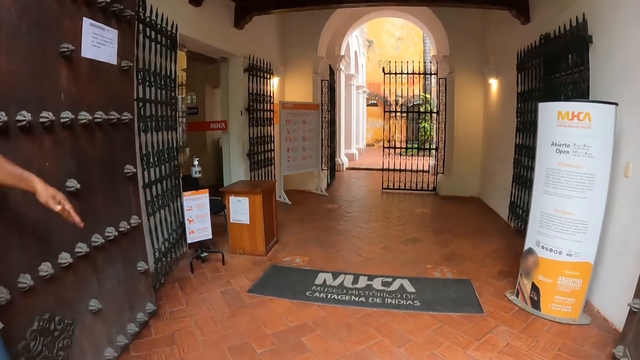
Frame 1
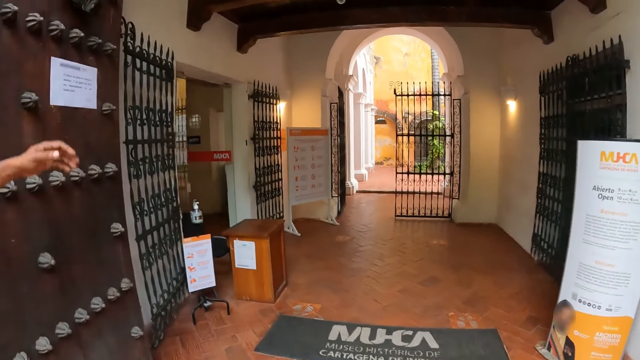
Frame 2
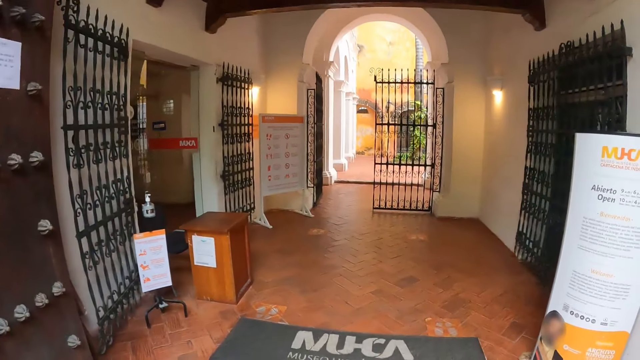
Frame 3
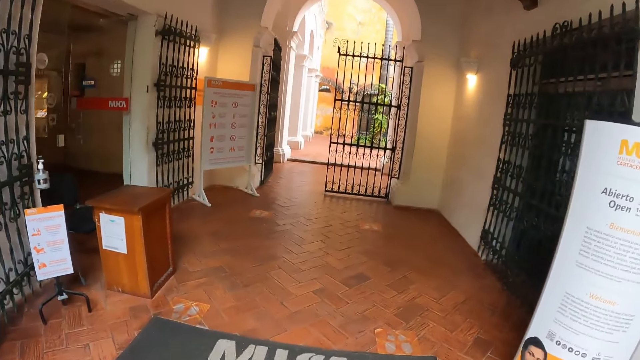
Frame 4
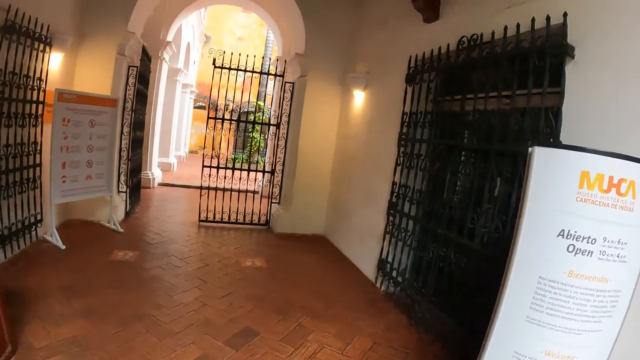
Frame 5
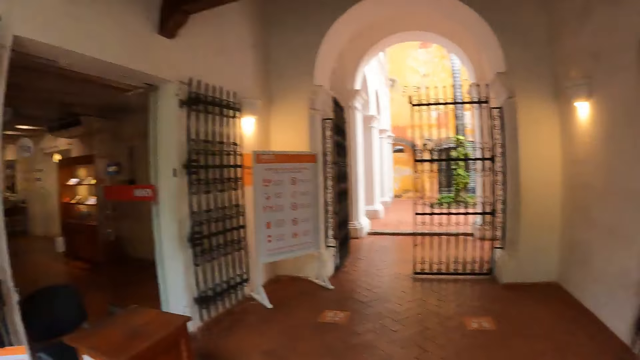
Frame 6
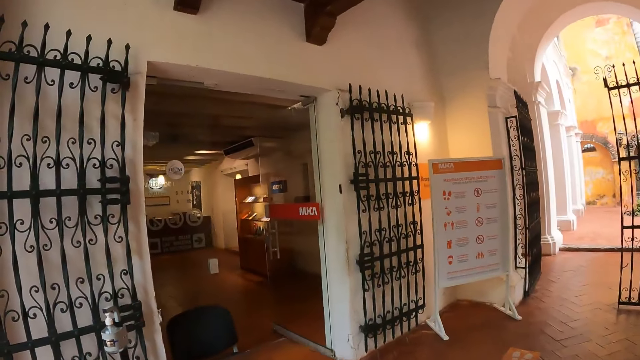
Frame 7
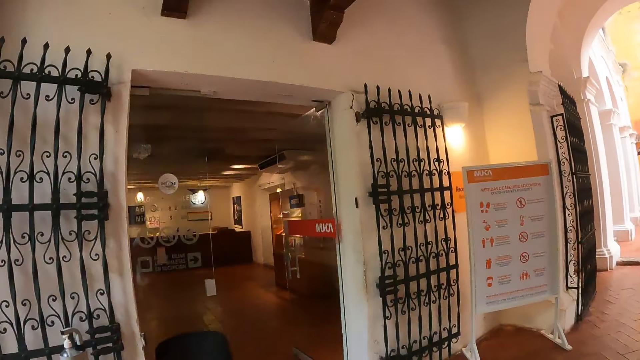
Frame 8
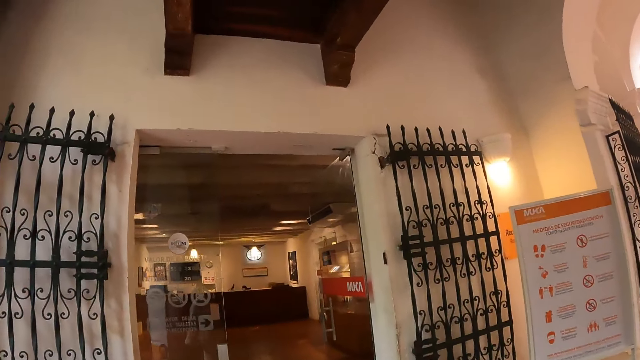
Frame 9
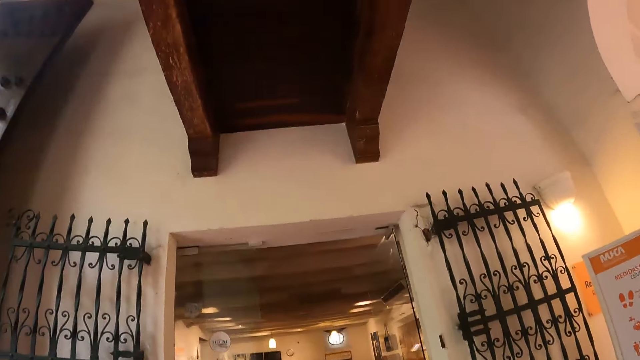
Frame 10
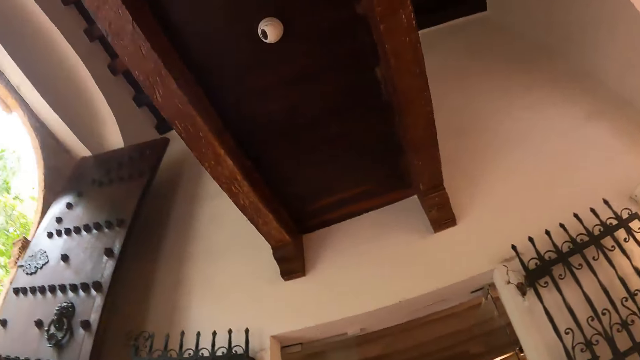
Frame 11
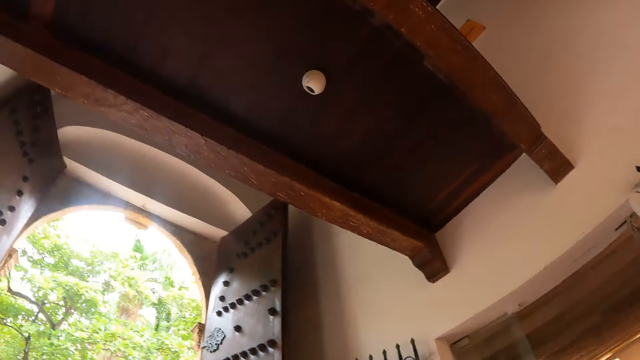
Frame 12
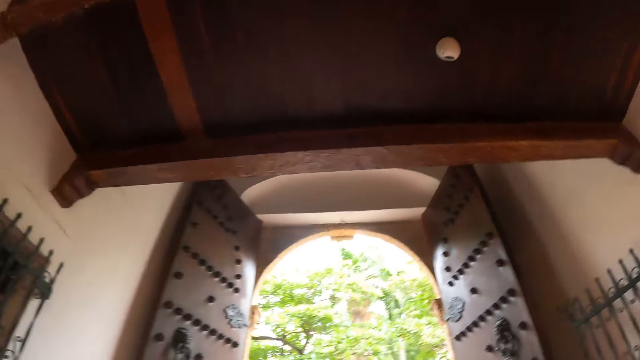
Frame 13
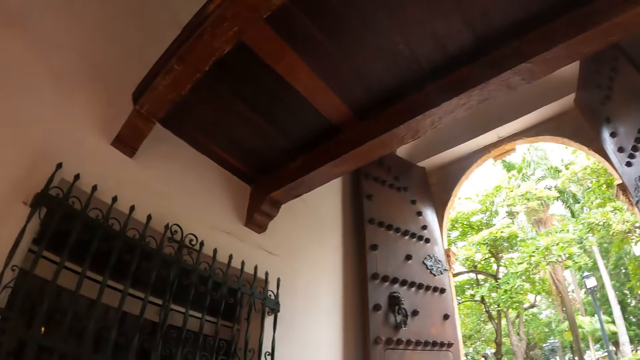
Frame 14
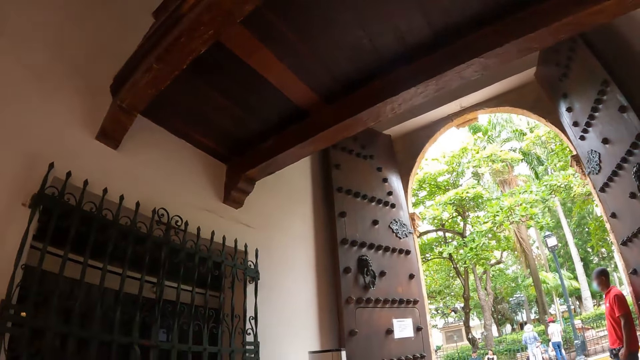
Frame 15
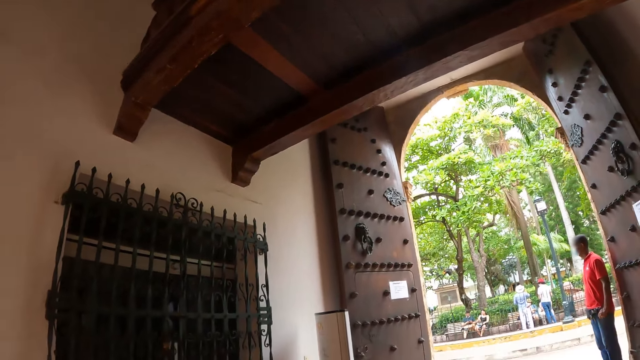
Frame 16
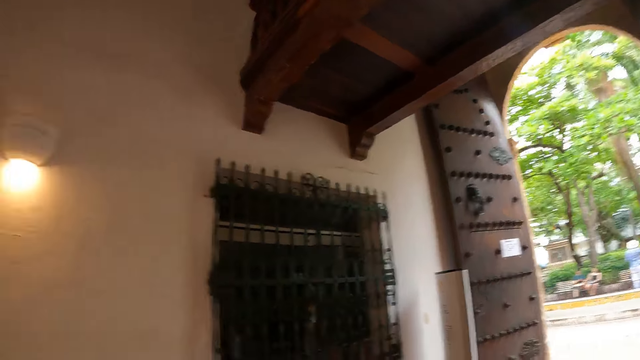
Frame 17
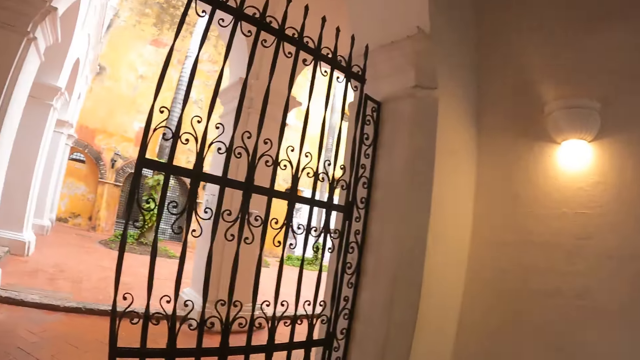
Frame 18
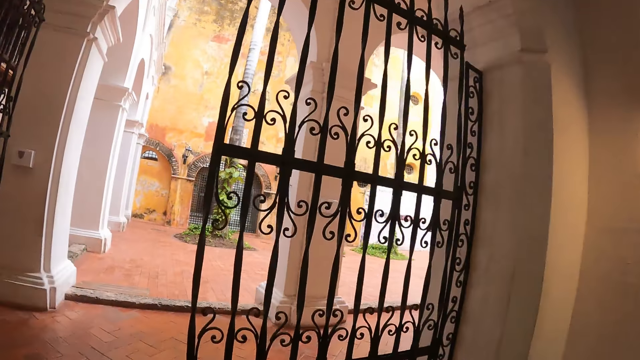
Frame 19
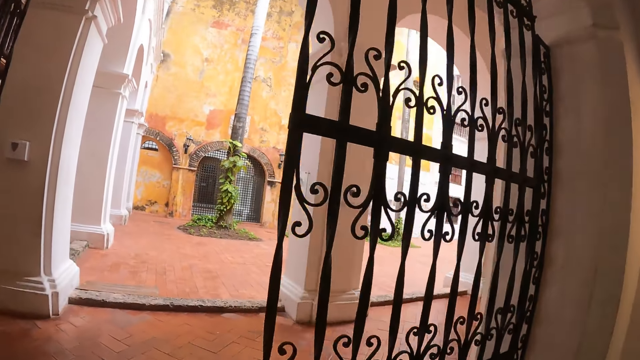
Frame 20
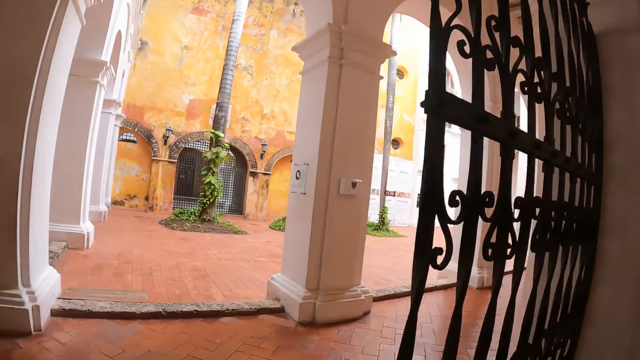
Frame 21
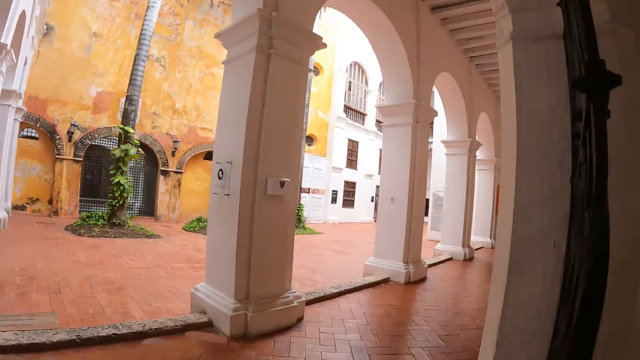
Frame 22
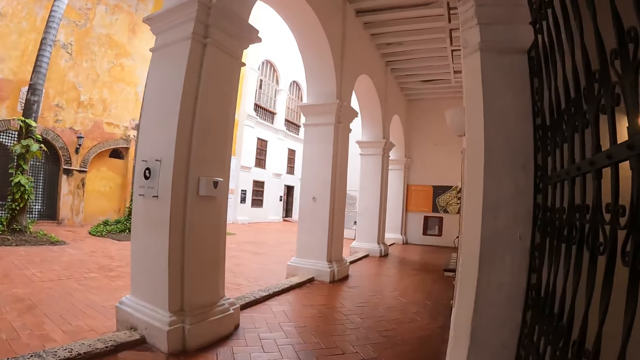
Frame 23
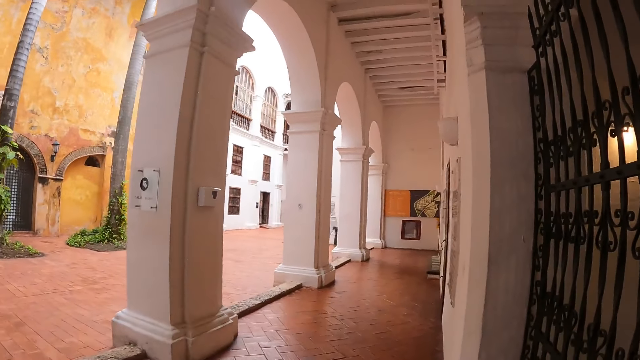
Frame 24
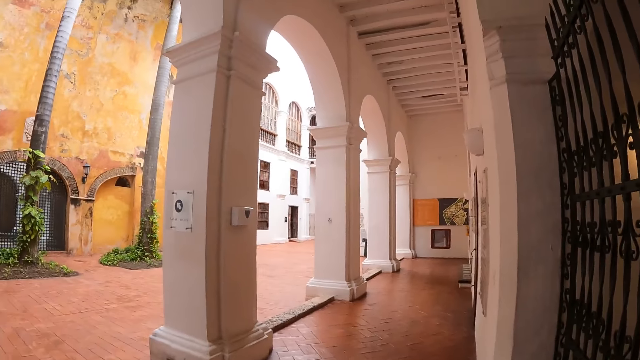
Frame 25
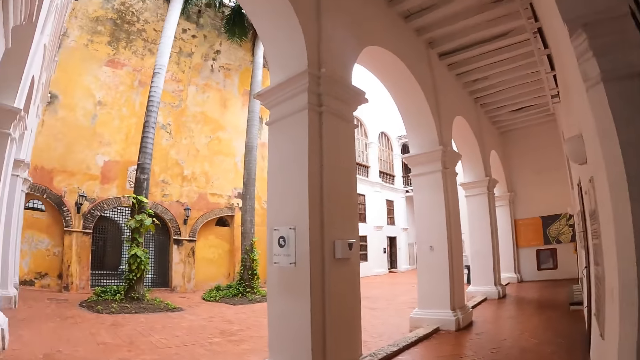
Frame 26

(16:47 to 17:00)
The camera wearer thumbs up. They walk in the building corridor. They look around. They look around the building.

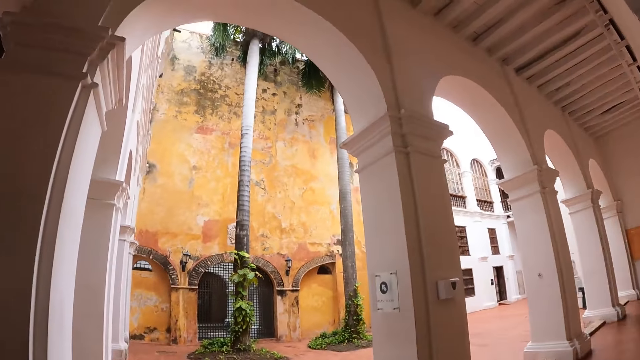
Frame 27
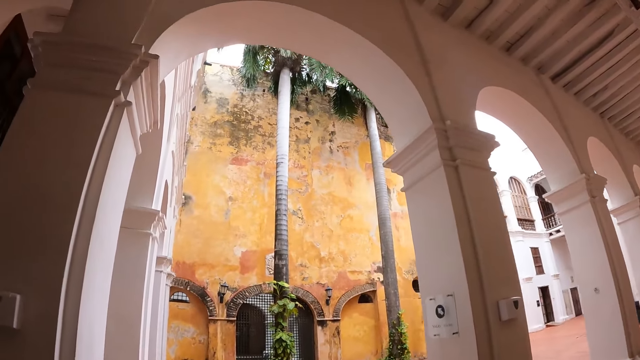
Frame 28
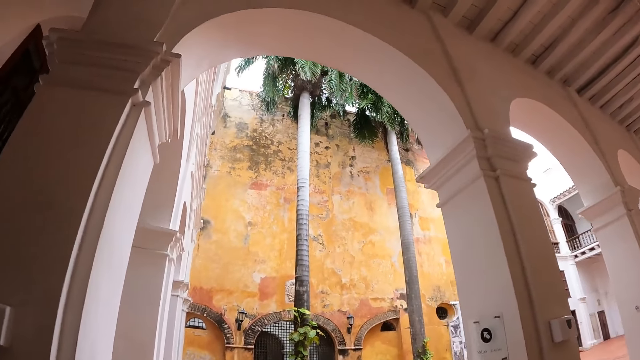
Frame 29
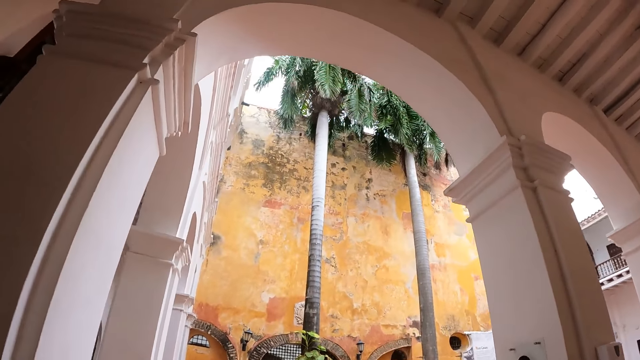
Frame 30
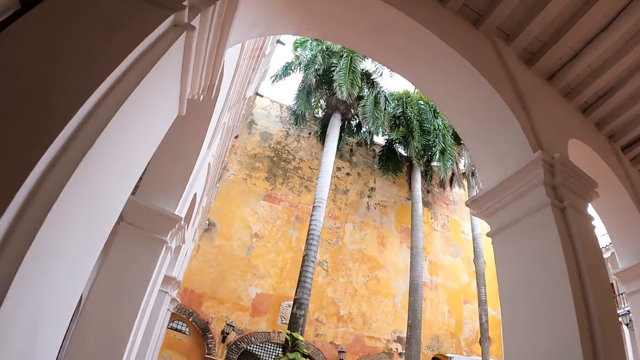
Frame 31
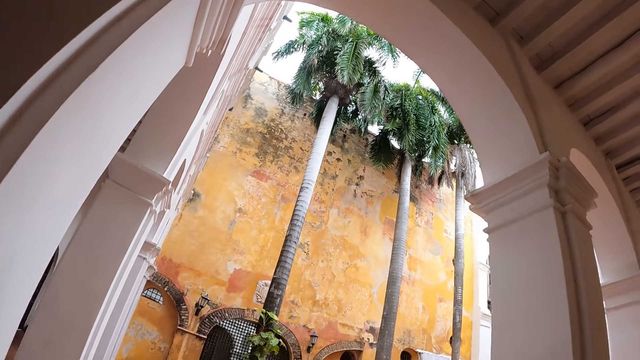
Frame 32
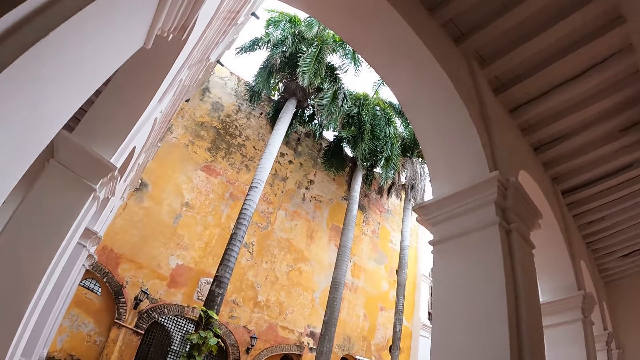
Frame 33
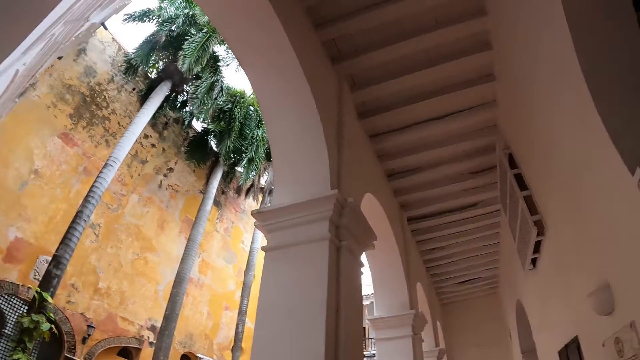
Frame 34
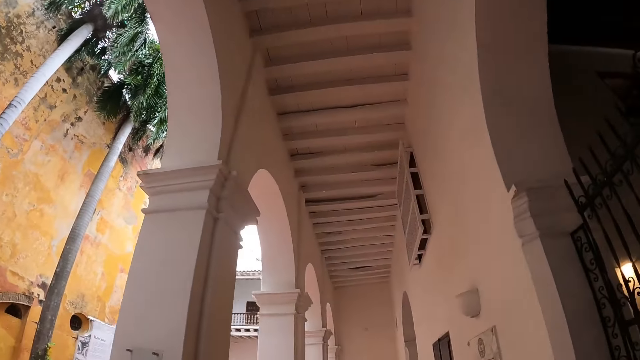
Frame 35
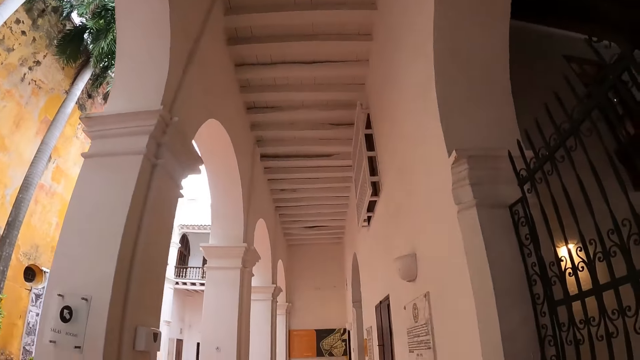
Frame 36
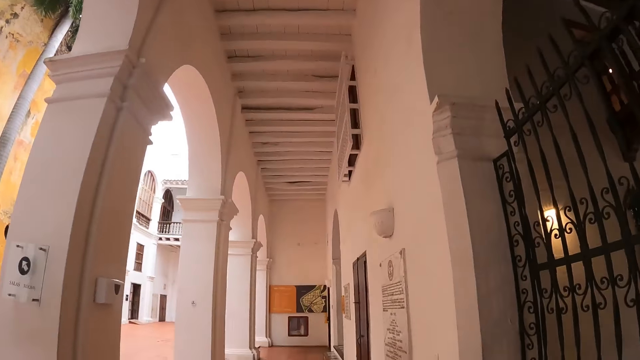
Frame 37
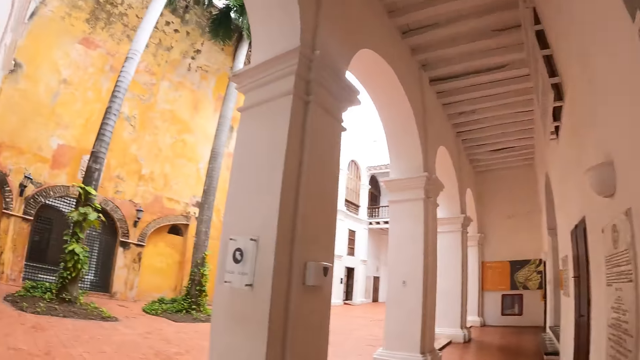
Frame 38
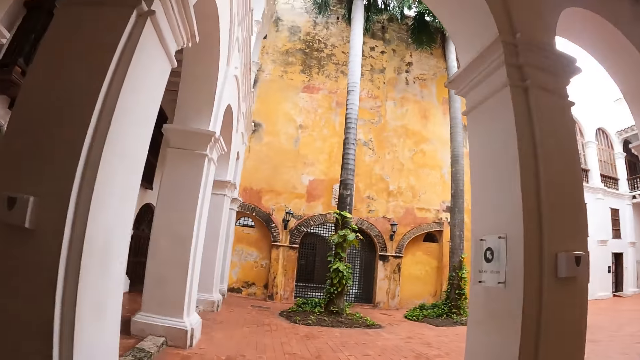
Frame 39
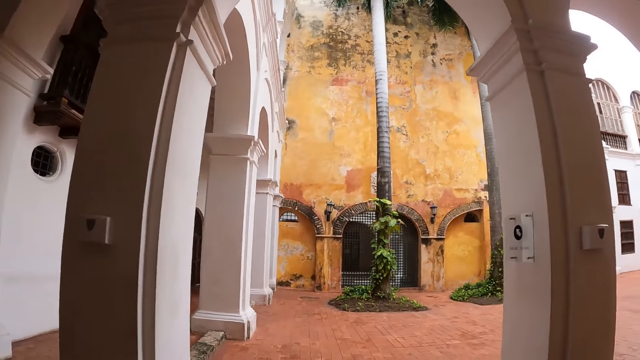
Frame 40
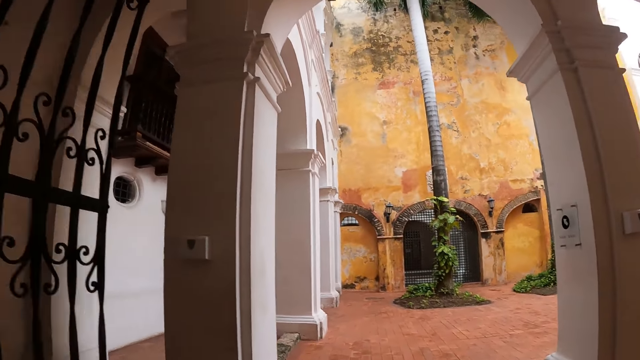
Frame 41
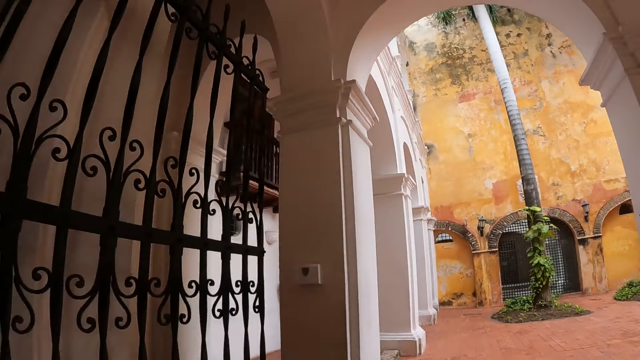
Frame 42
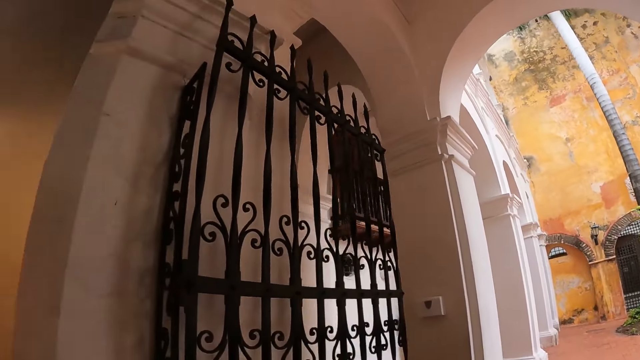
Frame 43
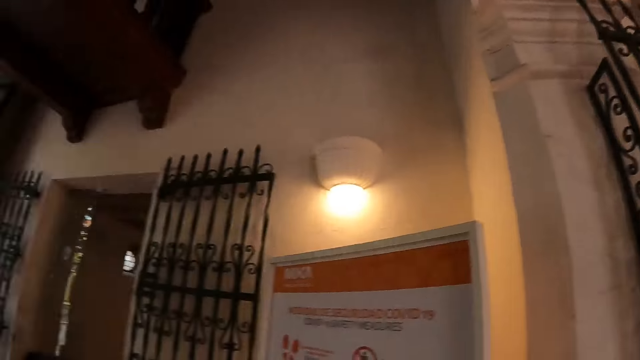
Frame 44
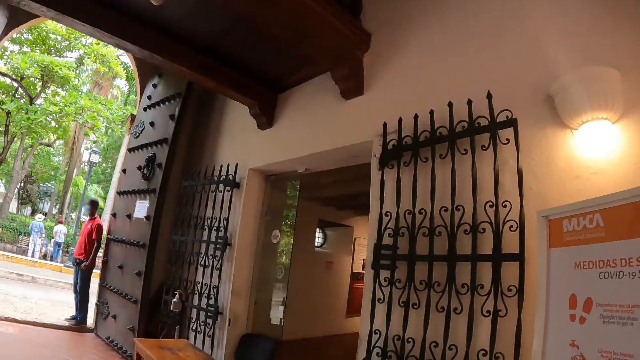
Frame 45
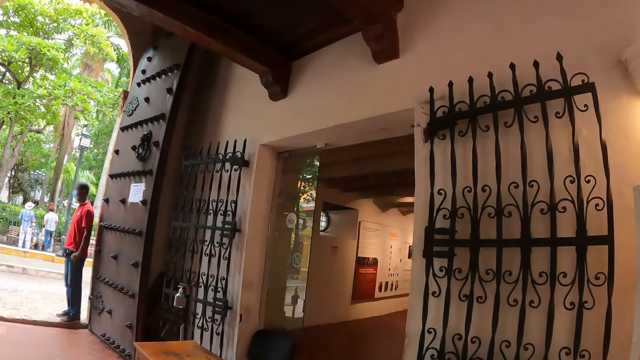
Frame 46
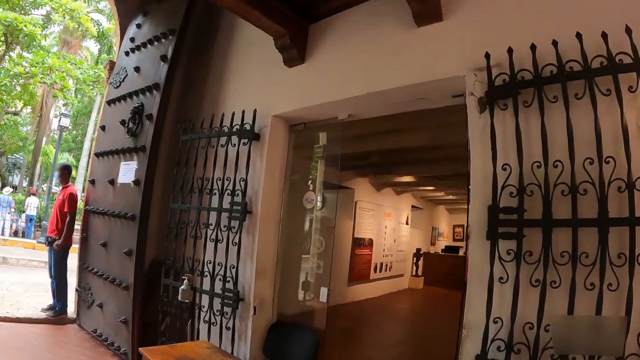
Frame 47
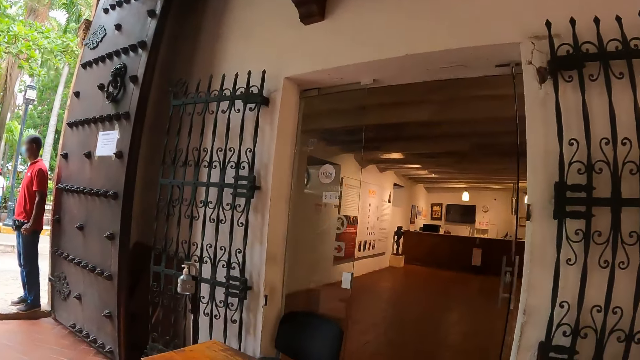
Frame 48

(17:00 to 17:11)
The camera wearer looks around. They walk around.
